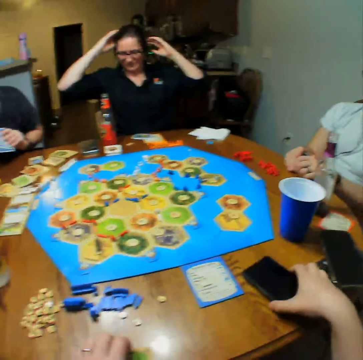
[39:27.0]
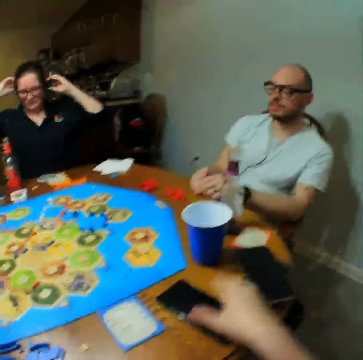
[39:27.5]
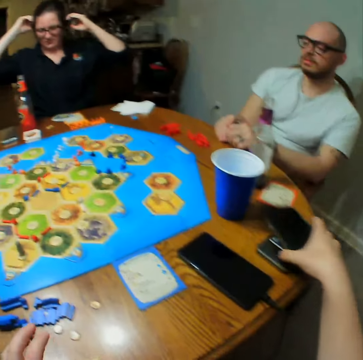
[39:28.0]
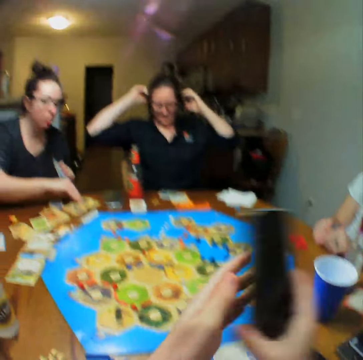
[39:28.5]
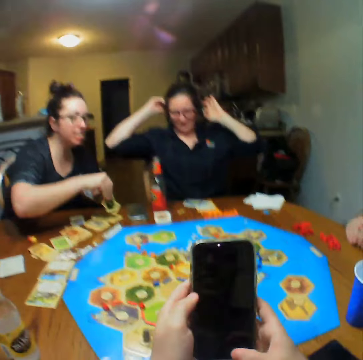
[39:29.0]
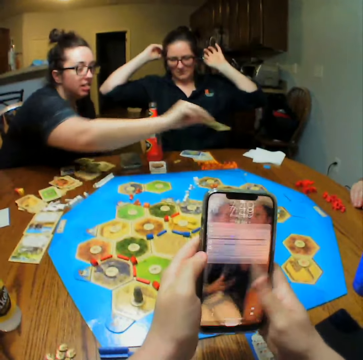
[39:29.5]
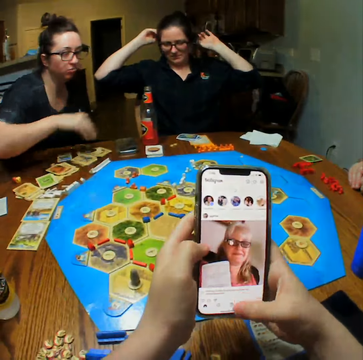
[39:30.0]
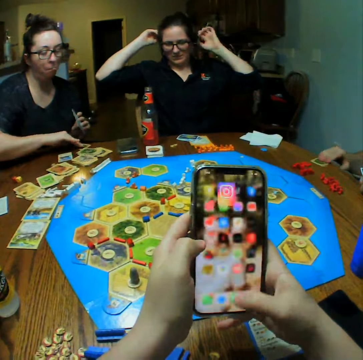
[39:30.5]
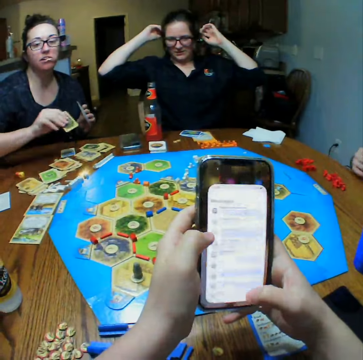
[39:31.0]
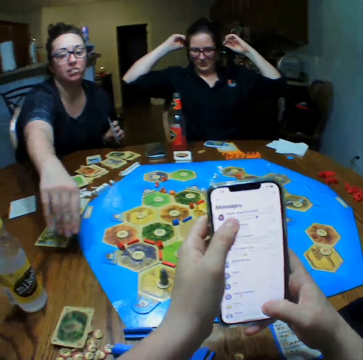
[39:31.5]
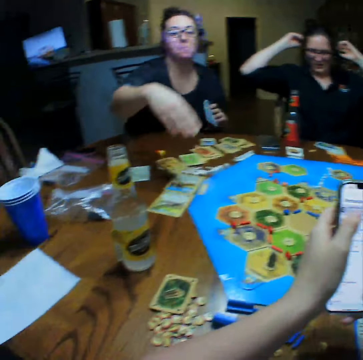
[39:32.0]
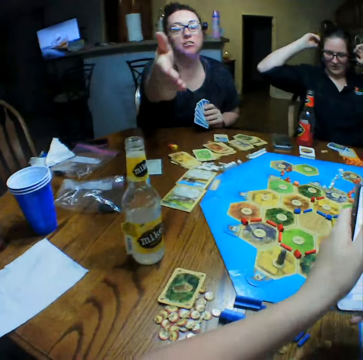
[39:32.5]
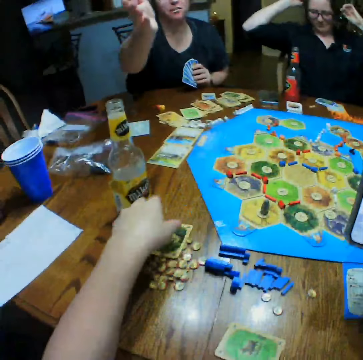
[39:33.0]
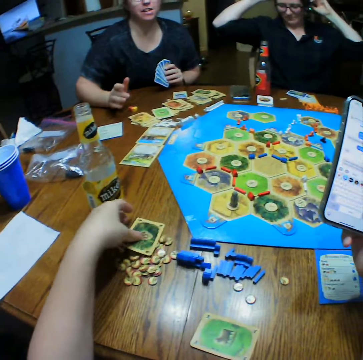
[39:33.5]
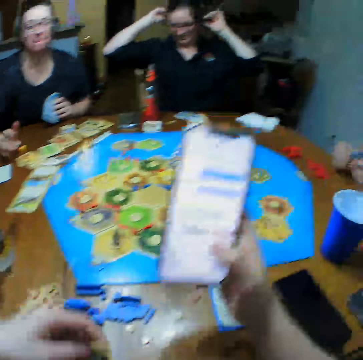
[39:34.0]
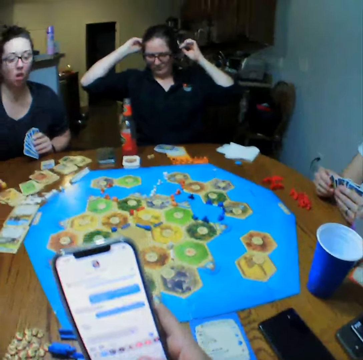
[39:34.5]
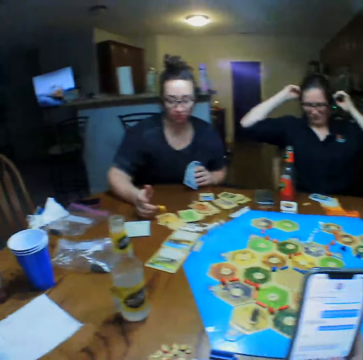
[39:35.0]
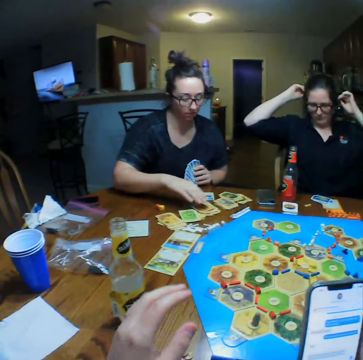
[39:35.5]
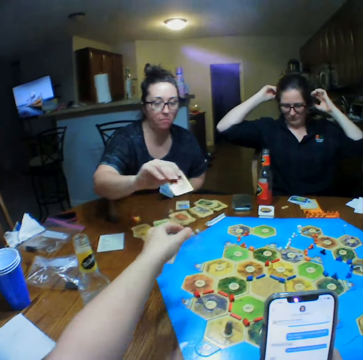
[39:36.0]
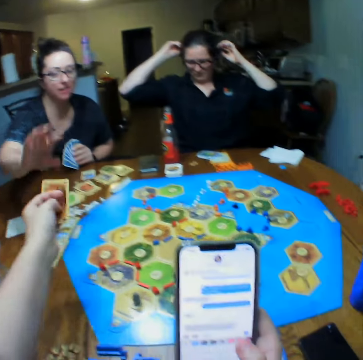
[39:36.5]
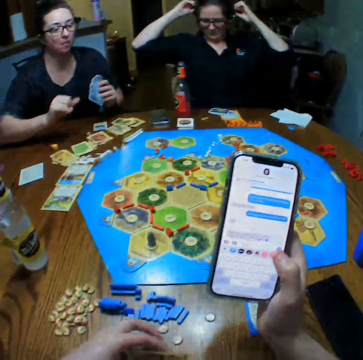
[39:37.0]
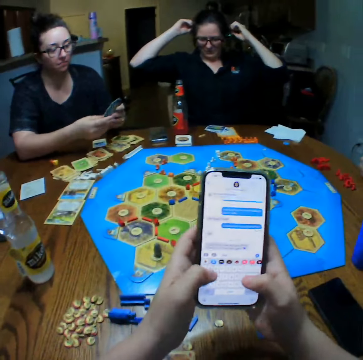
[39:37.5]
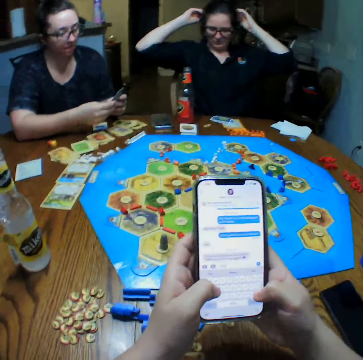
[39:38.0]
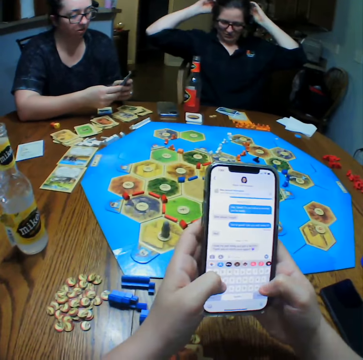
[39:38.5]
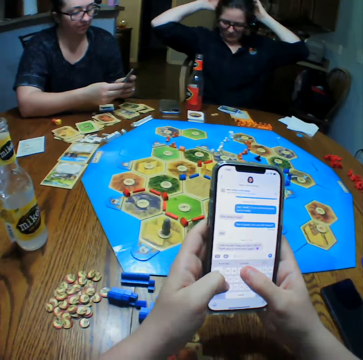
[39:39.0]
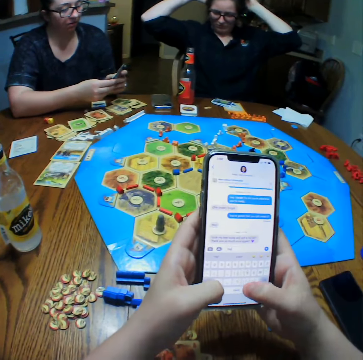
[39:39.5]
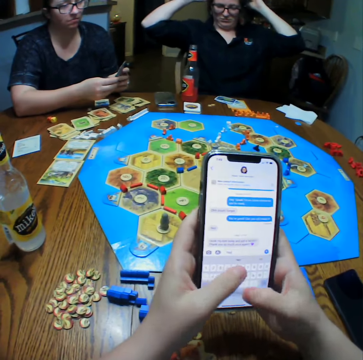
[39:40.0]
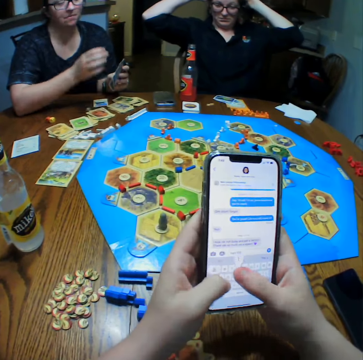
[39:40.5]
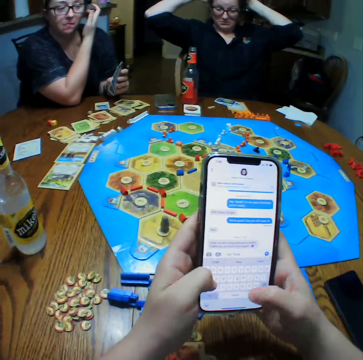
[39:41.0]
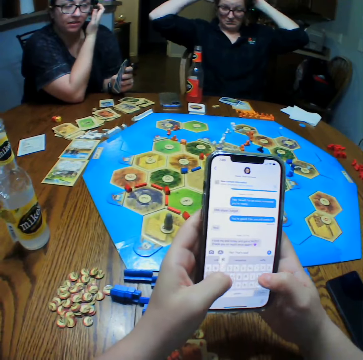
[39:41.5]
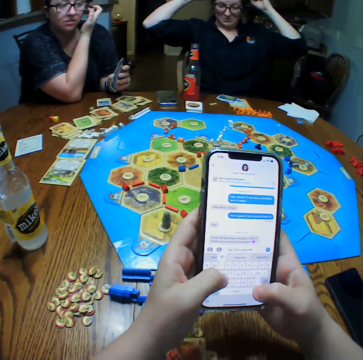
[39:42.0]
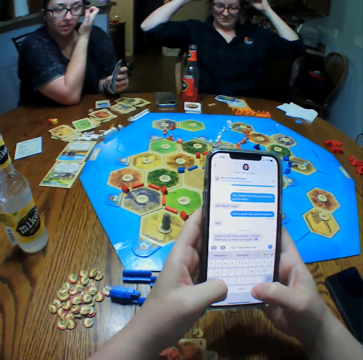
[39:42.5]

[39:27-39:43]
The camera wearer picks up the phone. They scroll through the phone. A lady places the cards on the table. The camera wearer picks up the cards. They look at the phone and hold the phone. The lady gives the camera wearer the card. The camera wearer picks up the phone. They type on the phone and scroll the phone.

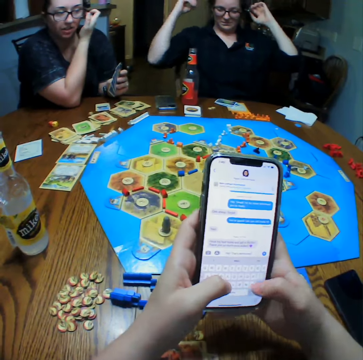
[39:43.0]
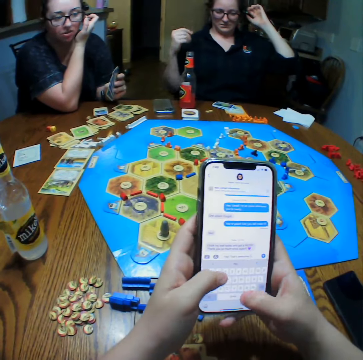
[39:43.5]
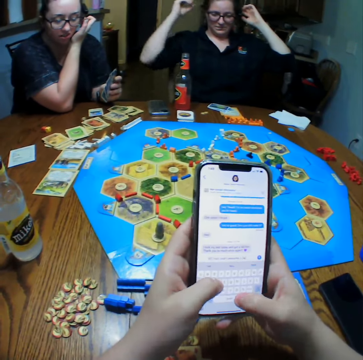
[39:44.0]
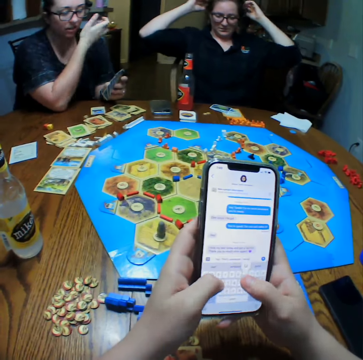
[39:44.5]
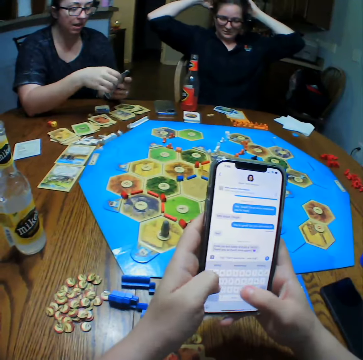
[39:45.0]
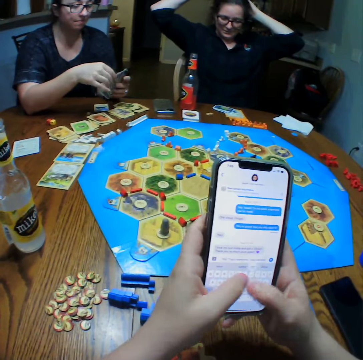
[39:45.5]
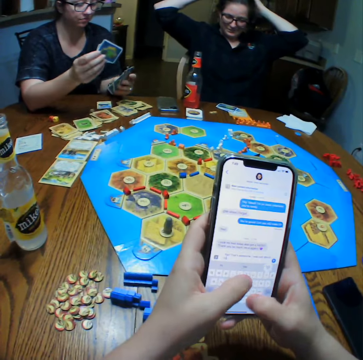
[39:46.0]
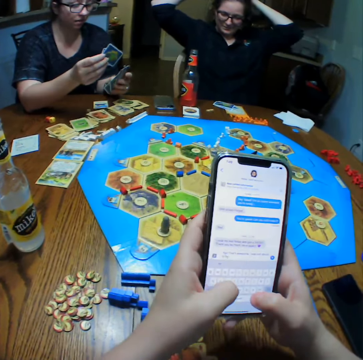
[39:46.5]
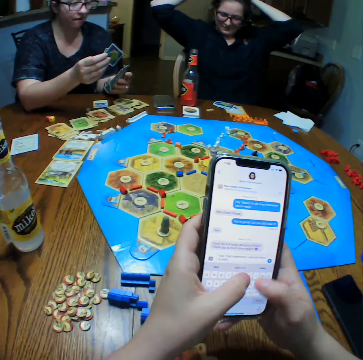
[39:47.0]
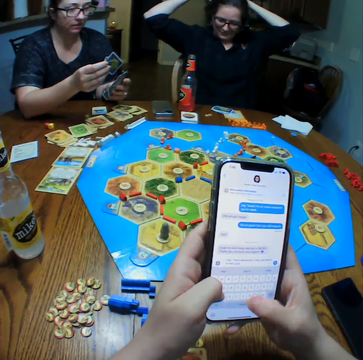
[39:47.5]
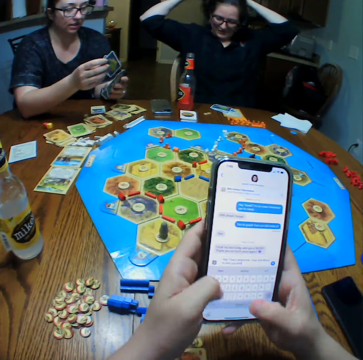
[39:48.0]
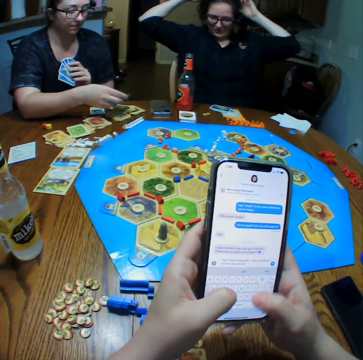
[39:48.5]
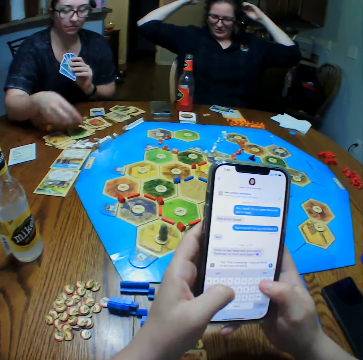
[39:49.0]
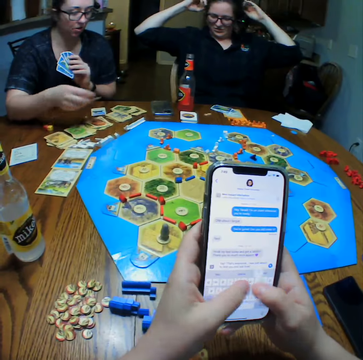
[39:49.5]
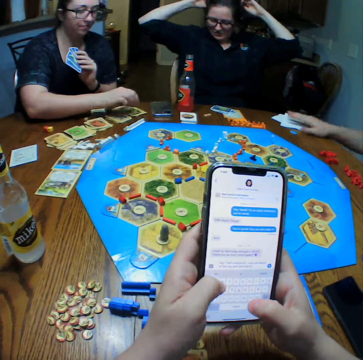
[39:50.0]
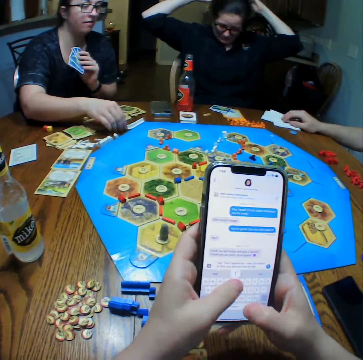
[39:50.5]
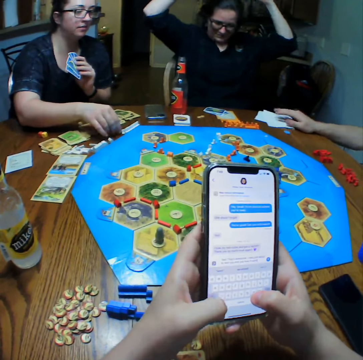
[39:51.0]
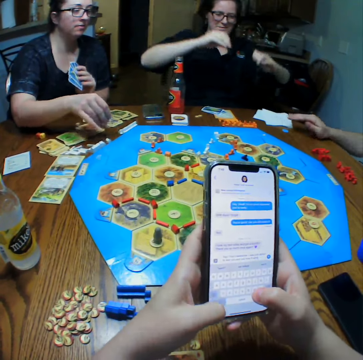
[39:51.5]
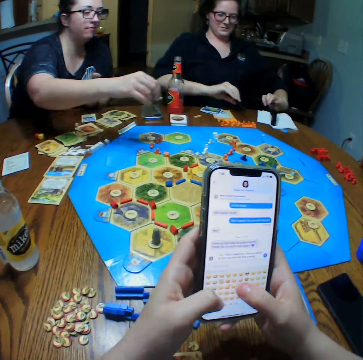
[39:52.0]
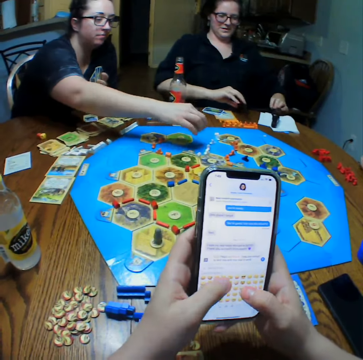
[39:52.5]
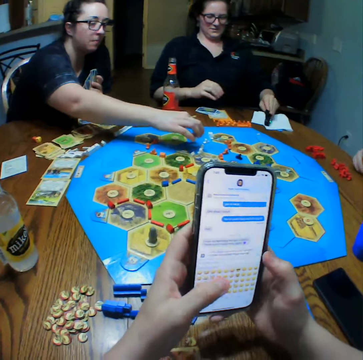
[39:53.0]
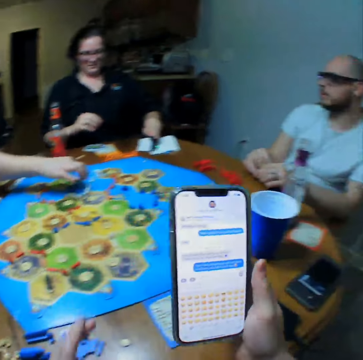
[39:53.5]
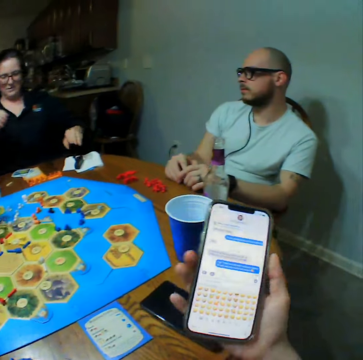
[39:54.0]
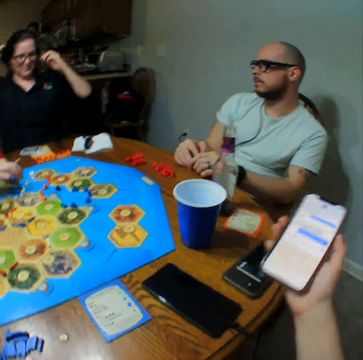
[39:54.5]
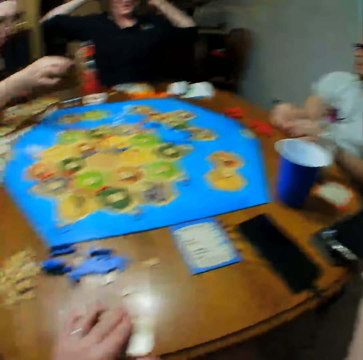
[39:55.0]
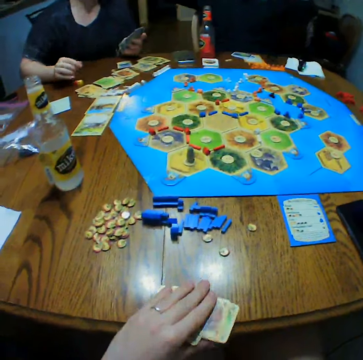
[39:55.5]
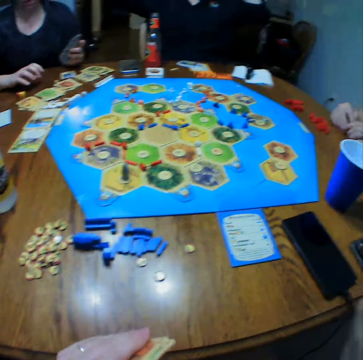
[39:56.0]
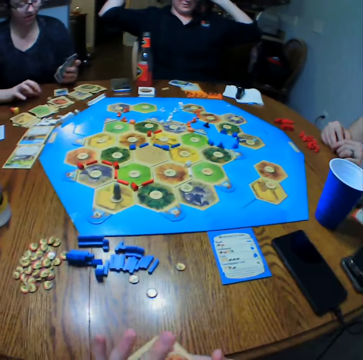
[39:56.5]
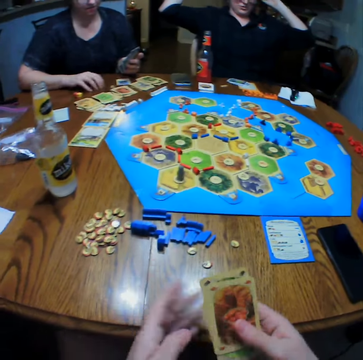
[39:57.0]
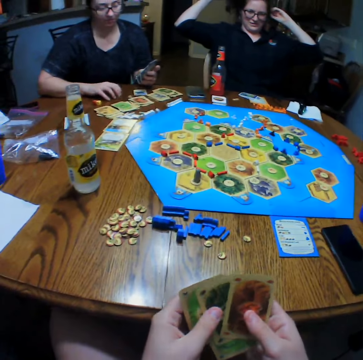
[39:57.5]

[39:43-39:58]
A lady places the cards on the table and plays the catan settler board game. The camera wearer places the phone on the table. They look at the cards.

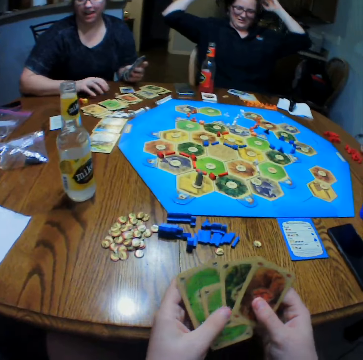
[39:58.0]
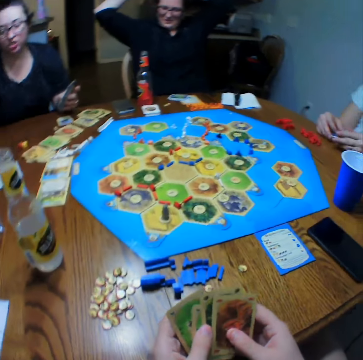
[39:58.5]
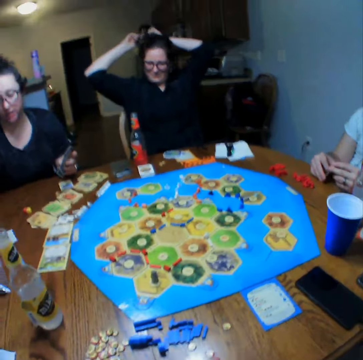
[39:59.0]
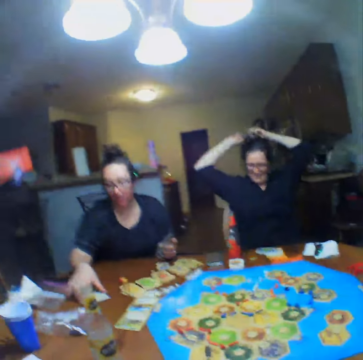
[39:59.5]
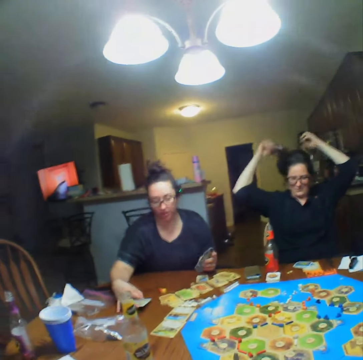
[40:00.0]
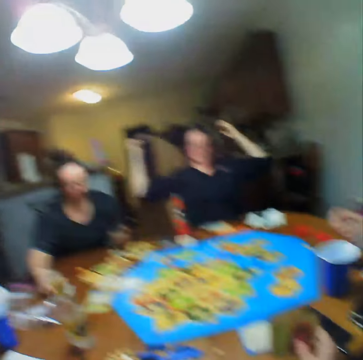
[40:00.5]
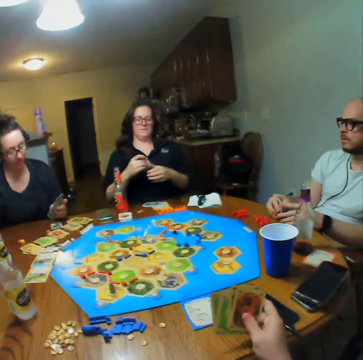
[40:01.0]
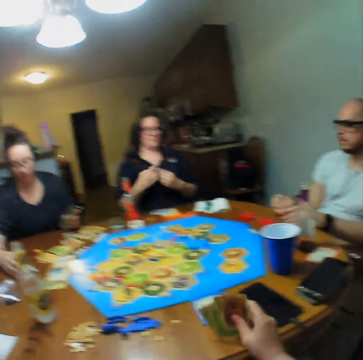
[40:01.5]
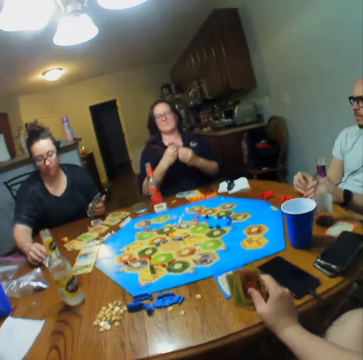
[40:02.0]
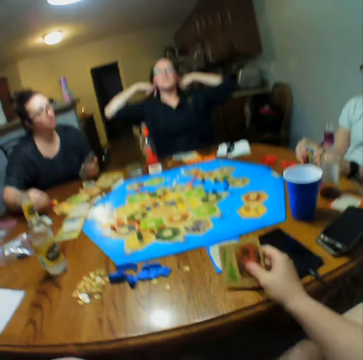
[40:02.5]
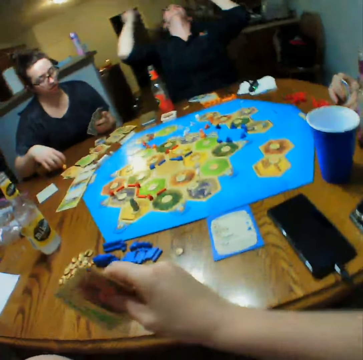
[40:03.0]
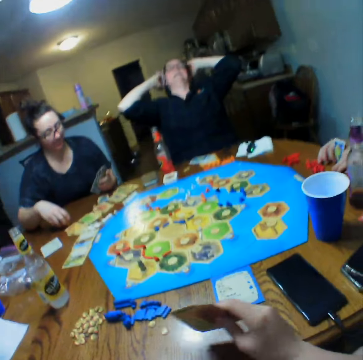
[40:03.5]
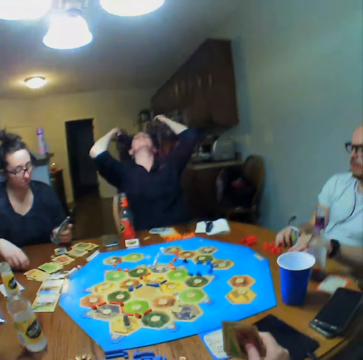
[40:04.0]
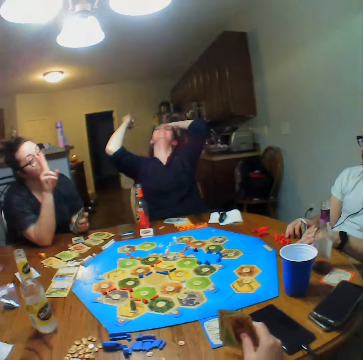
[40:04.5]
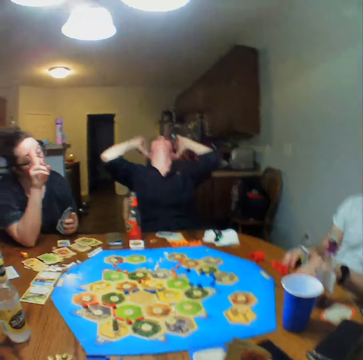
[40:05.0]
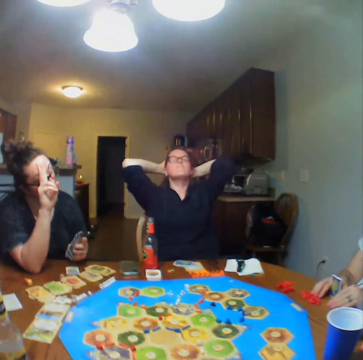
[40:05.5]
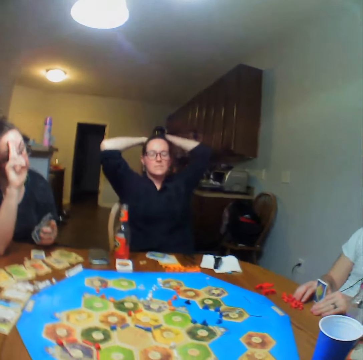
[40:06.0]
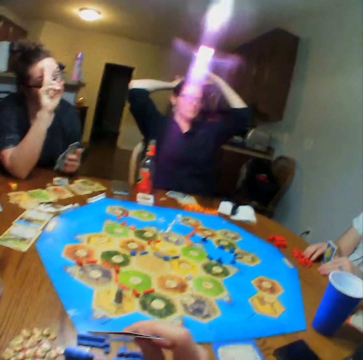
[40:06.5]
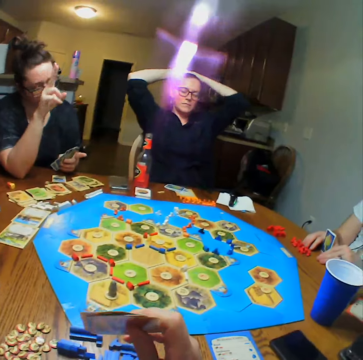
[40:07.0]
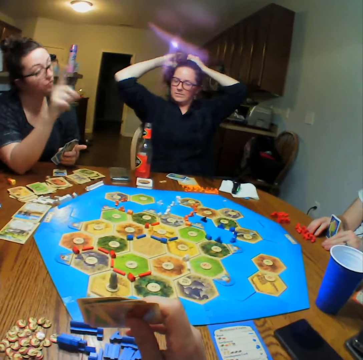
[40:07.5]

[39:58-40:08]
The camera wearer reshuffles the cards. They talk. A lady places the cards on the table. The camera wearer holds the cards. The lady talks with another lady.
